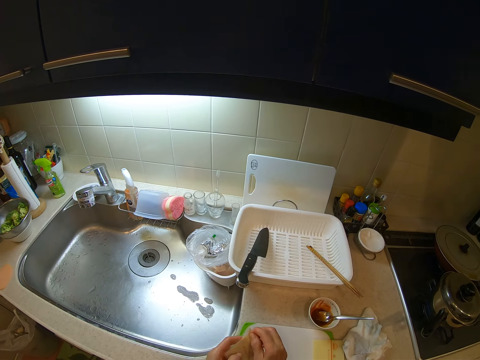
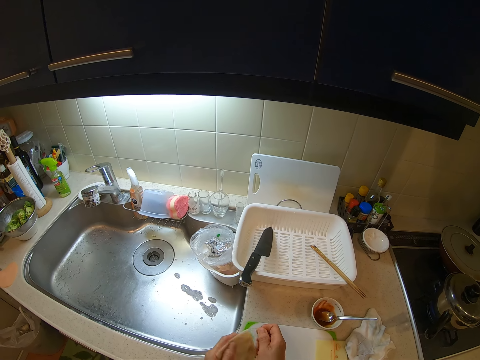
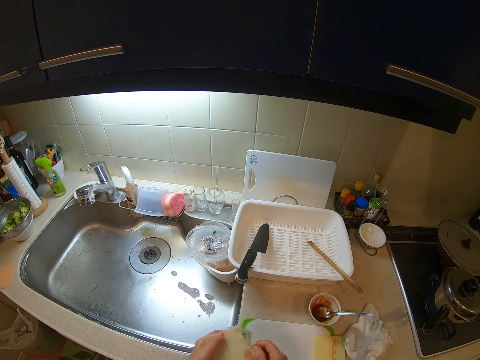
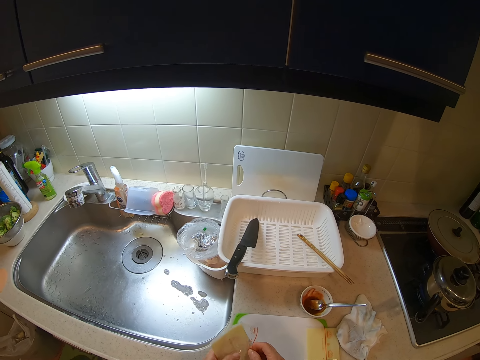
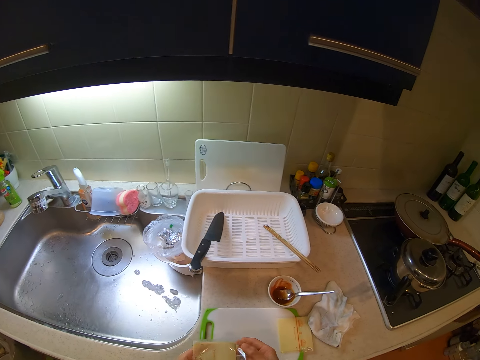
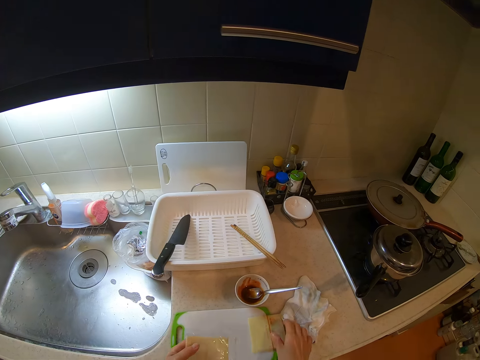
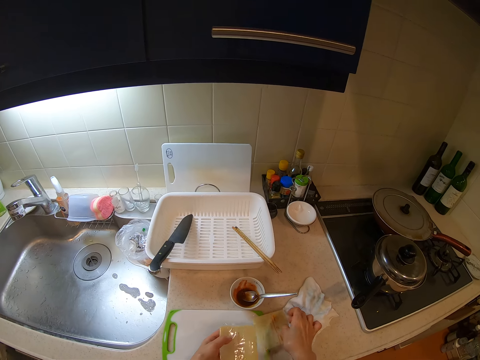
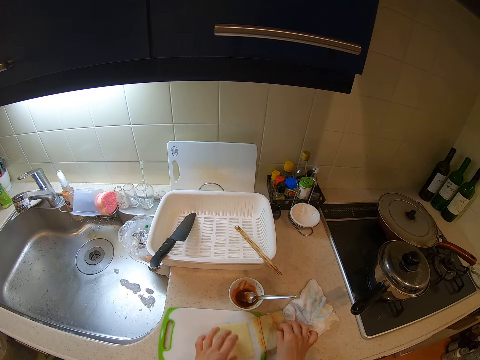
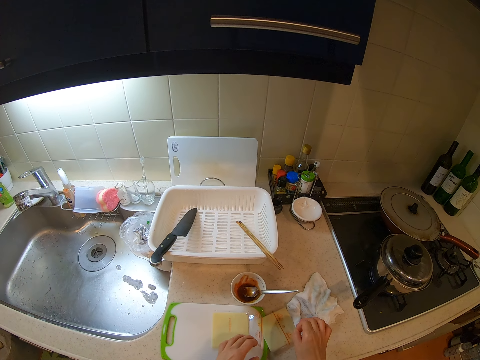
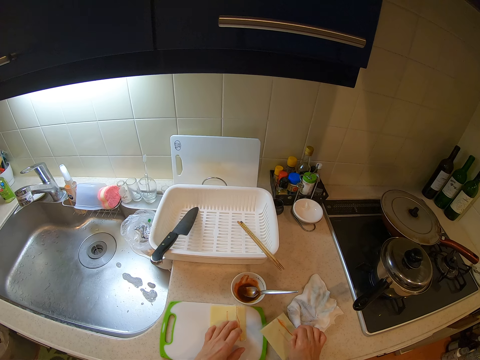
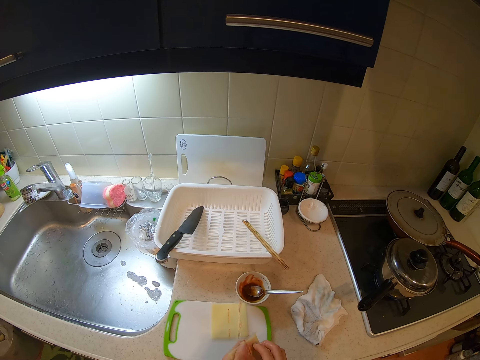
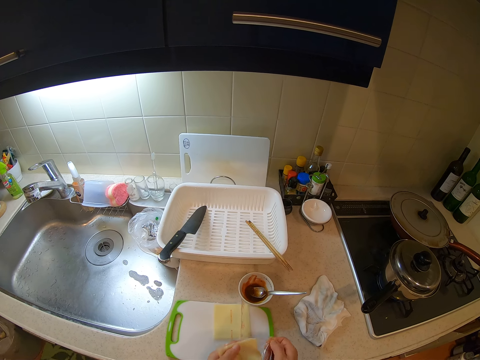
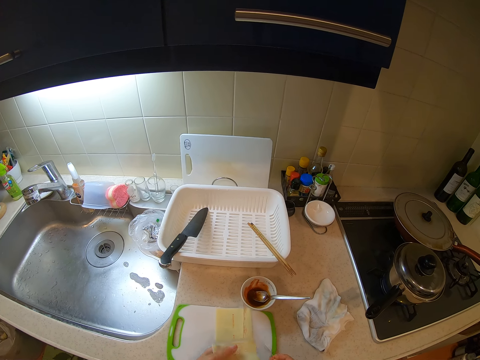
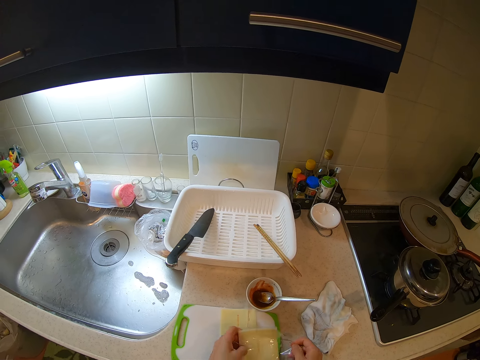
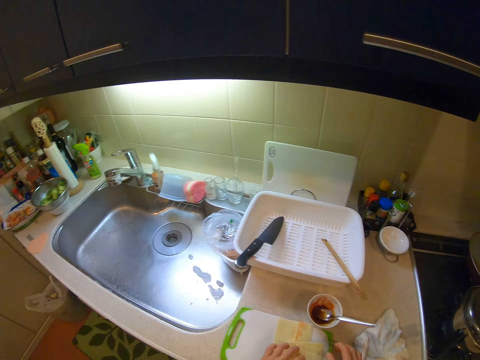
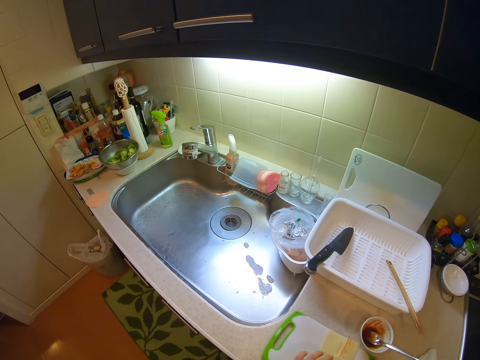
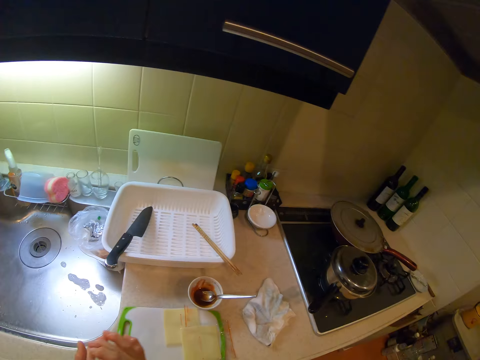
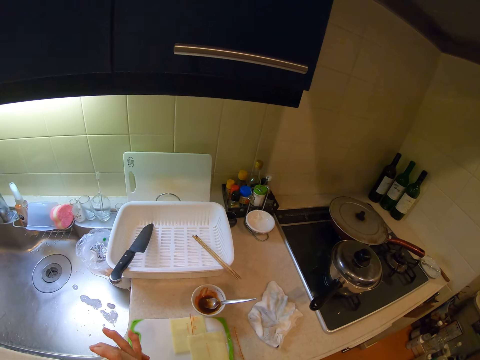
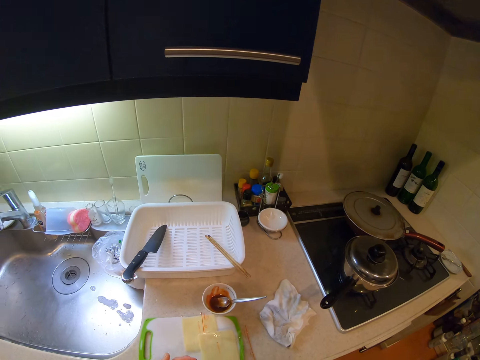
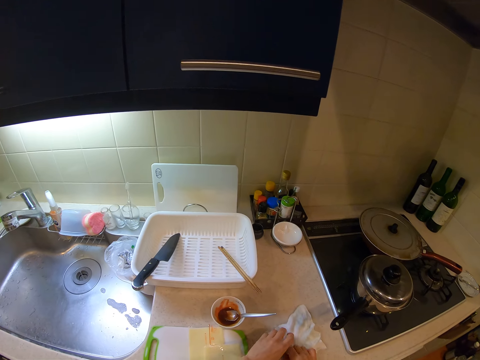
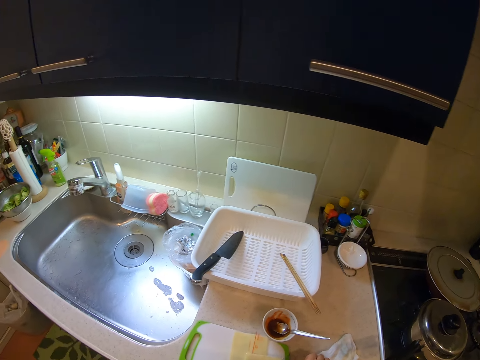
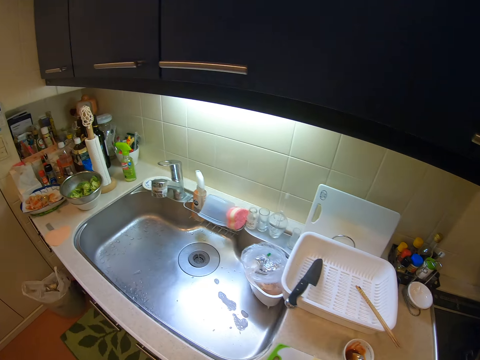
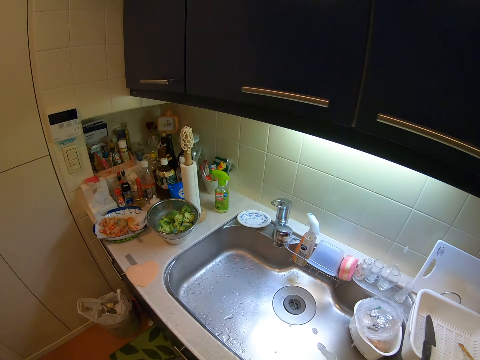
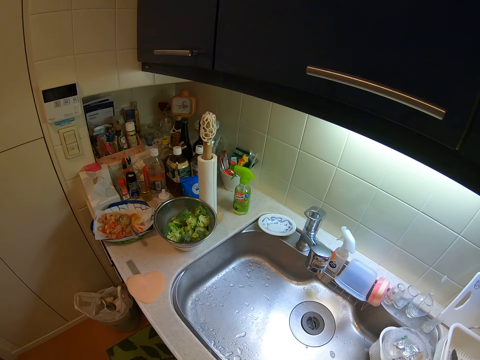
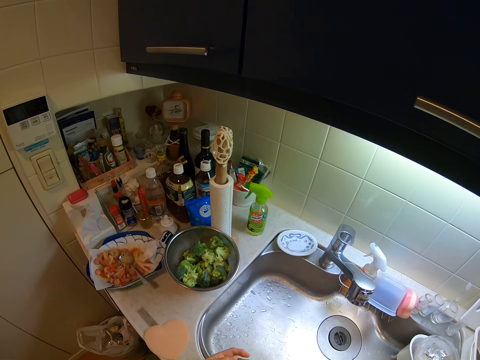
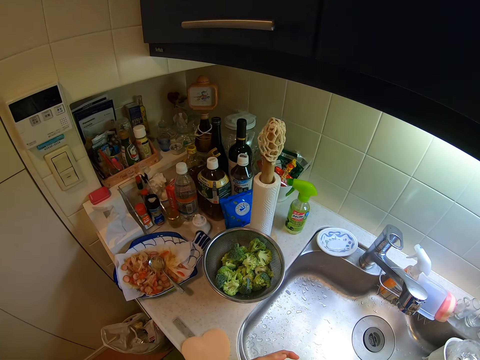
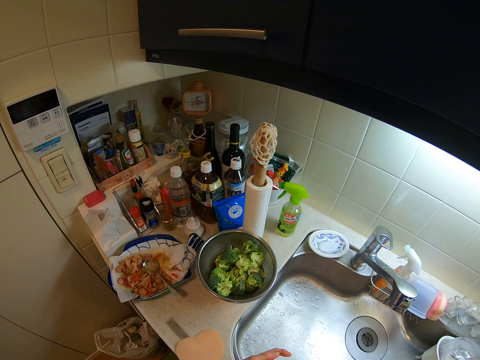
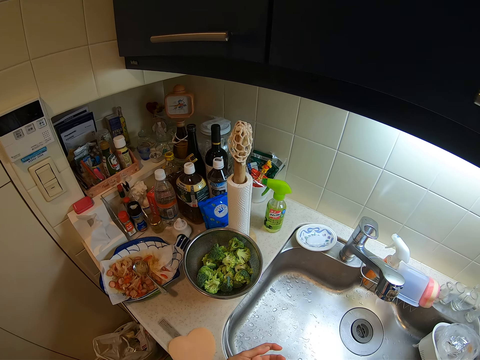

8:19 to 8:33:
The camera wearer picks up the cheese from the chopping board with her right hand and drops the cheese on the chopping board. She opens the nylon of the cheese with both hands. She drops the cheese on the chopping board. She moves a camera.

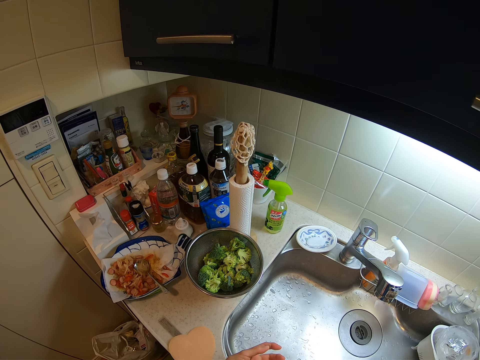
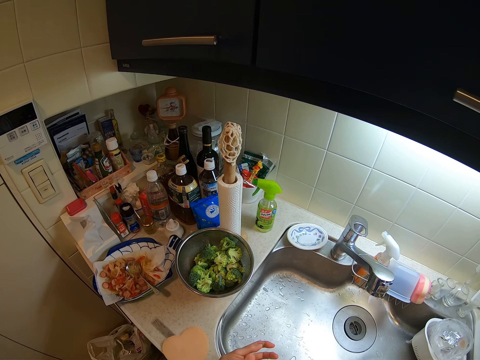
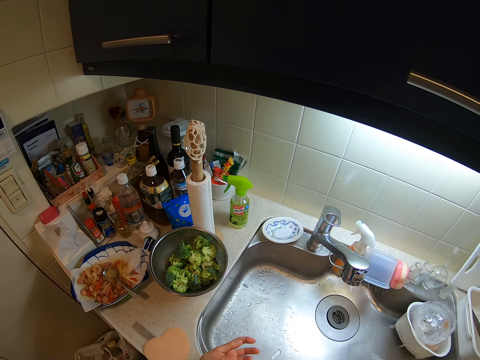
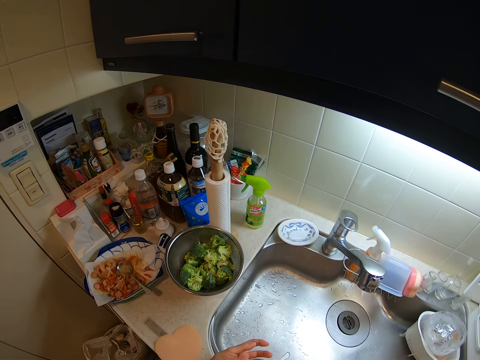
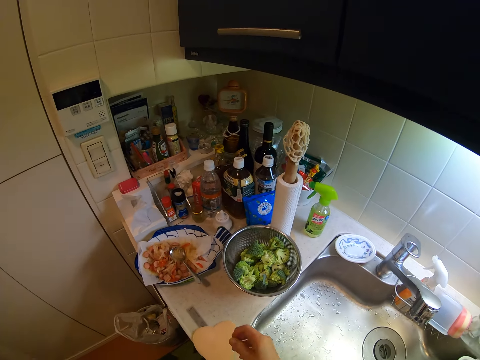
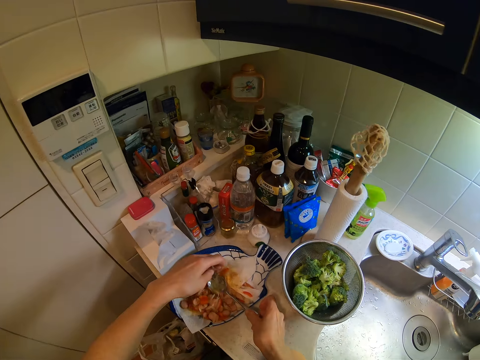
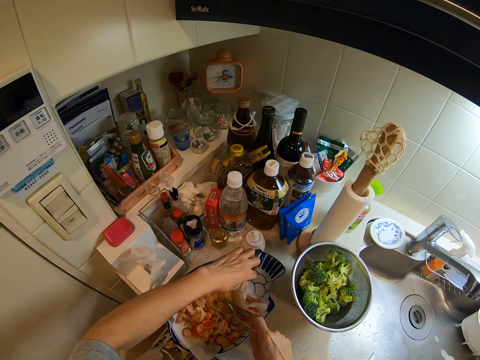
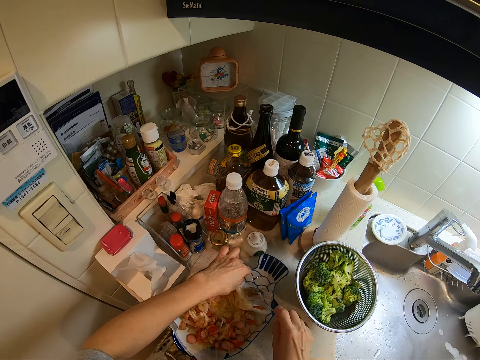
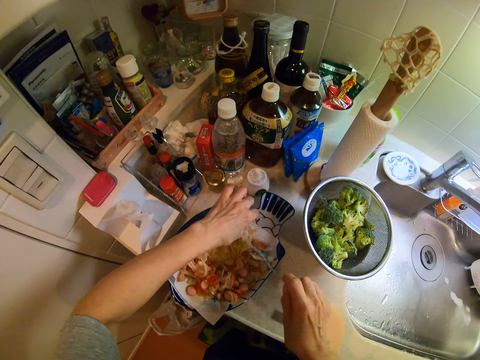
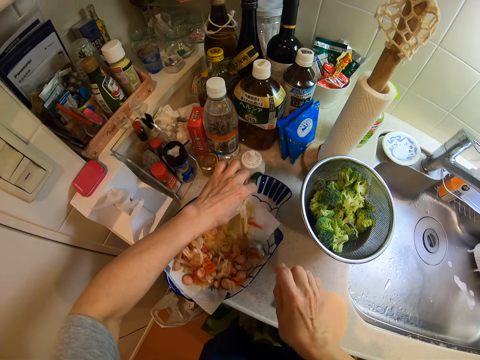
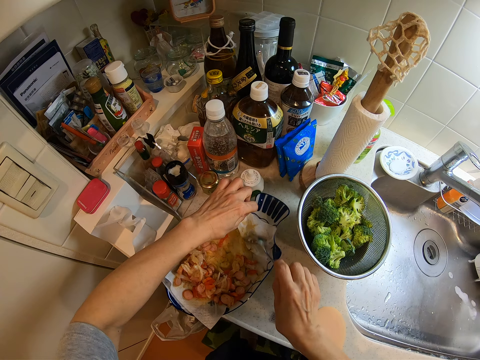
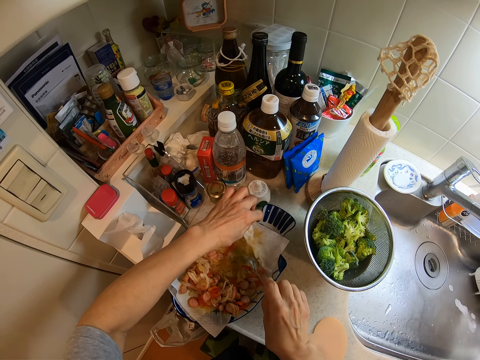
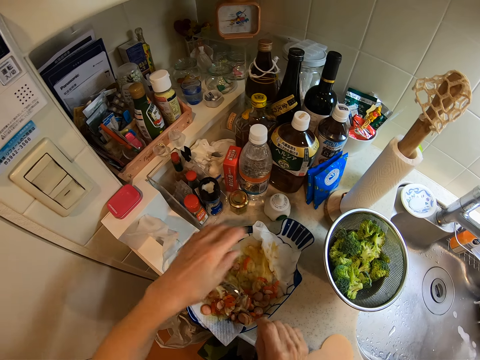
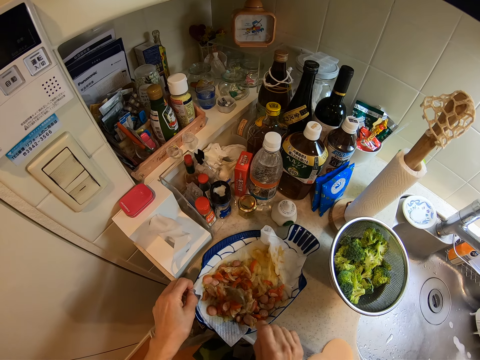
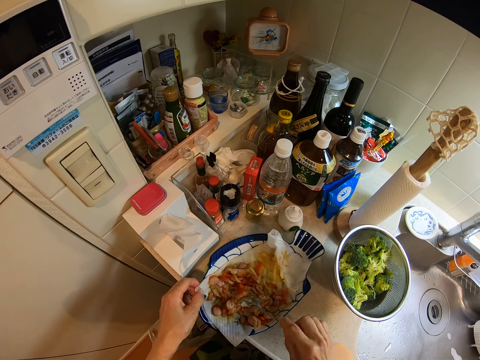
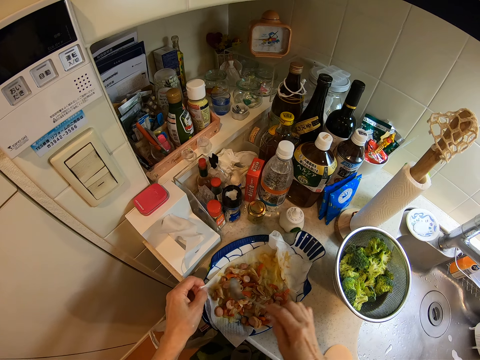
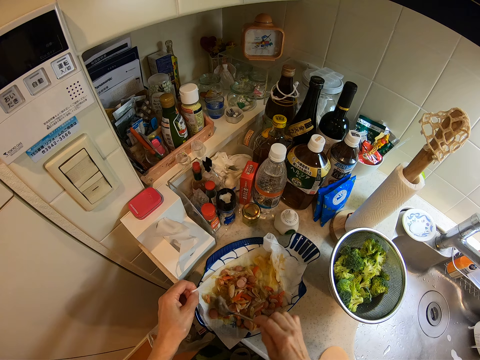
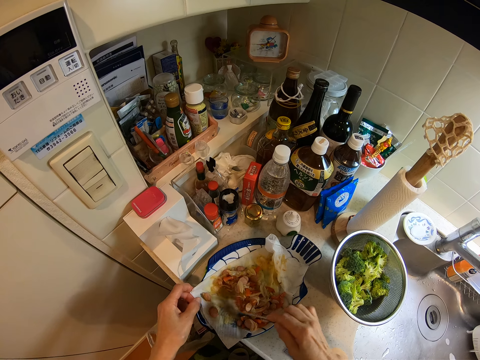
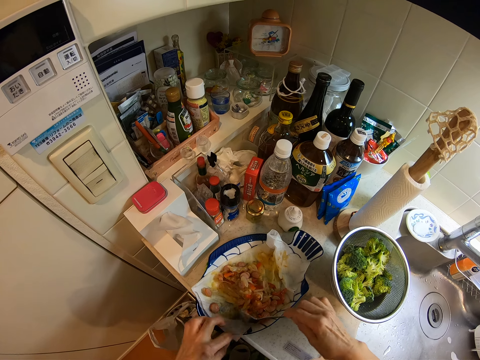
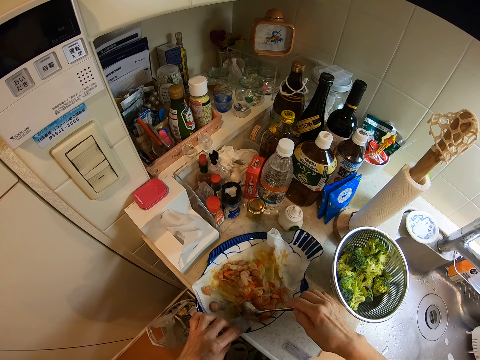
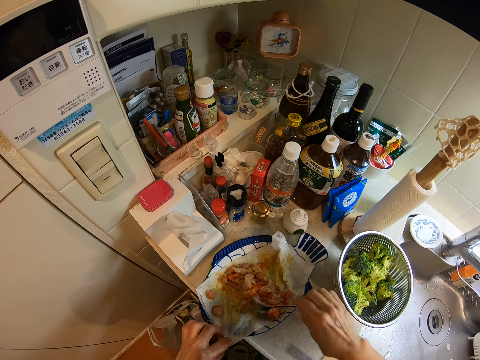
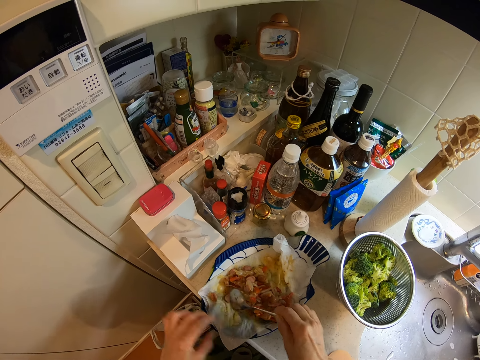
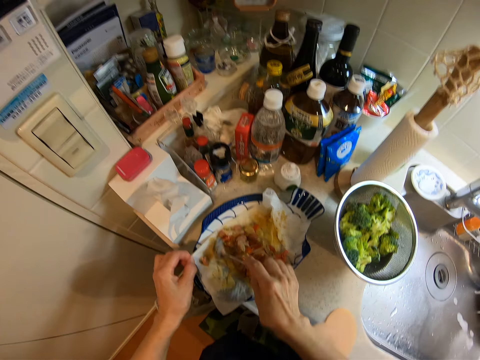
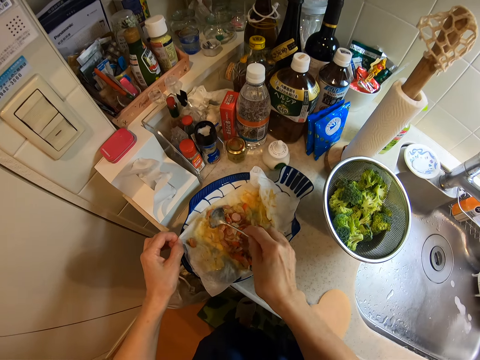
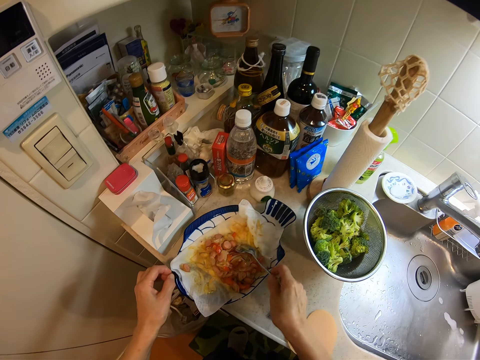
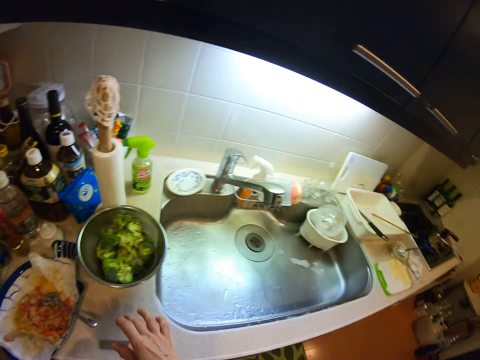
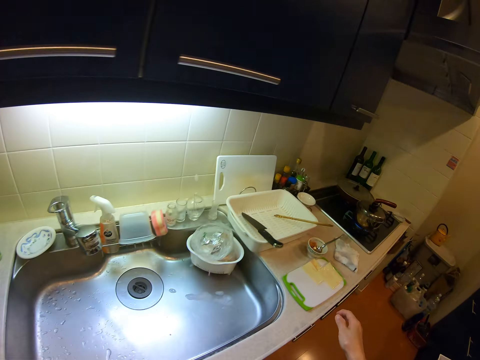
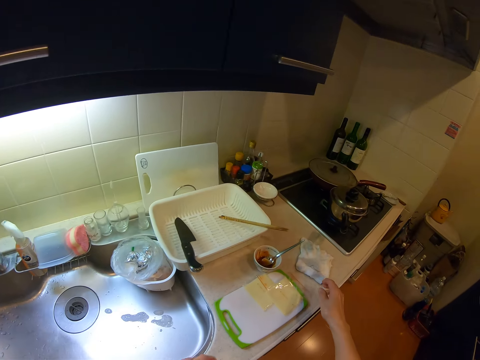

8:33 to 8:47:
The camera wearer picks up the spoon from the plate. They put food together in a bowl. They remove the filling from the serviette tissue with the spoon. They stir the filling with the spoon and hold the serviette tissue. They drop the spoon on the plate.
